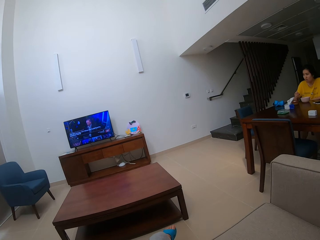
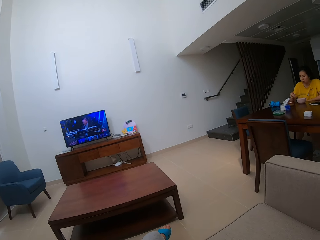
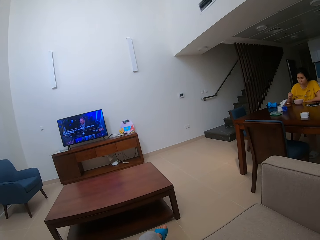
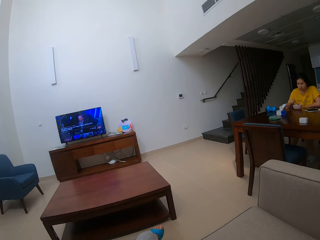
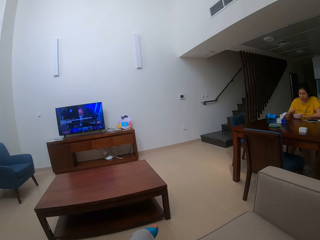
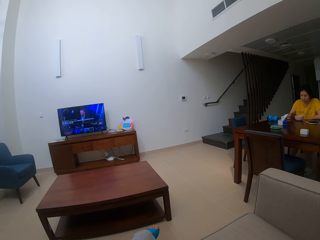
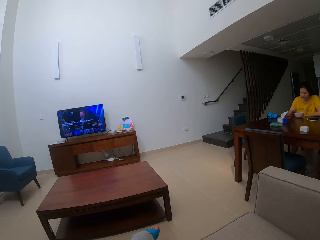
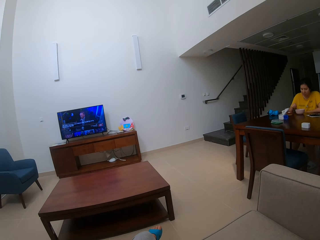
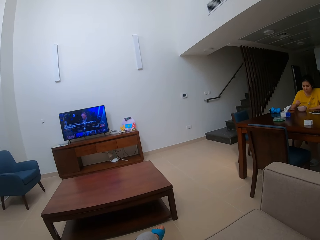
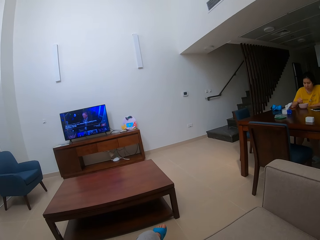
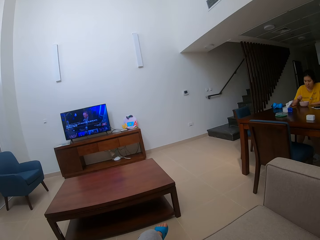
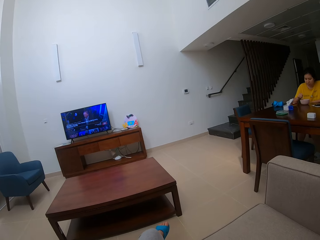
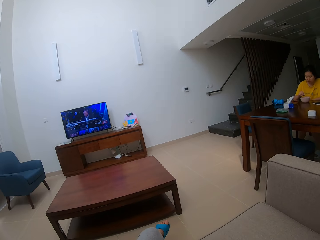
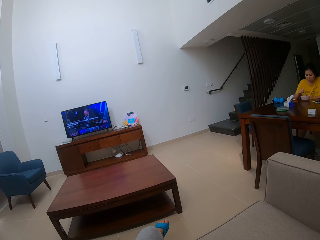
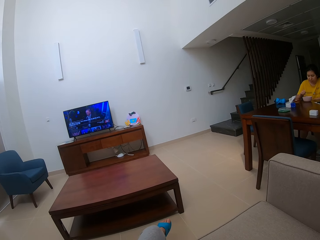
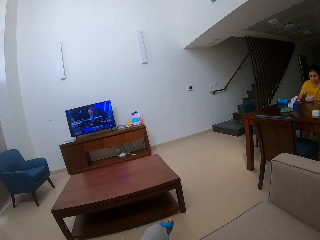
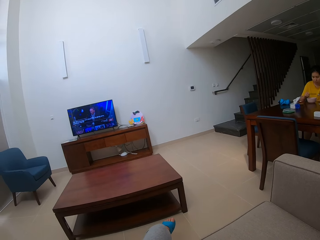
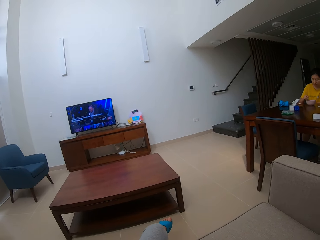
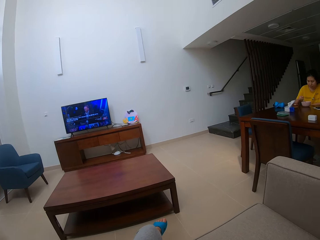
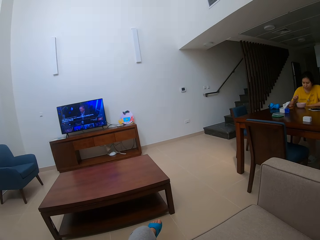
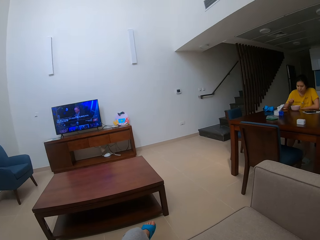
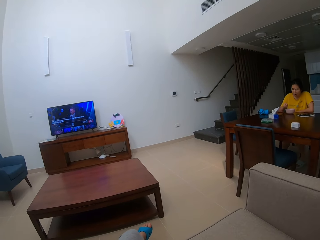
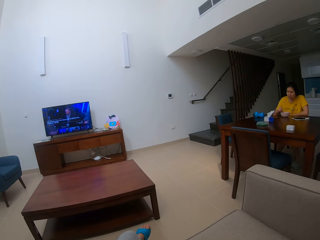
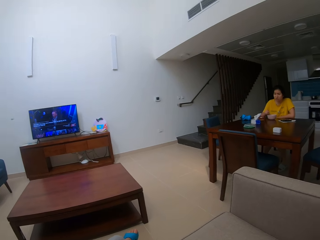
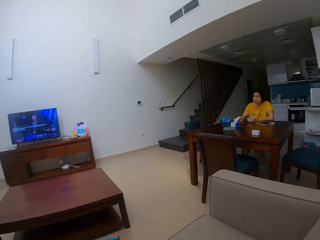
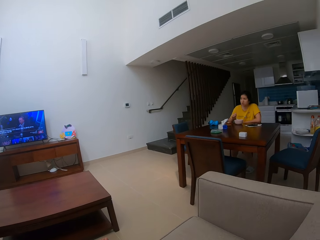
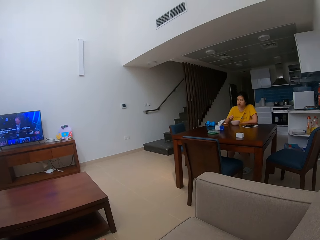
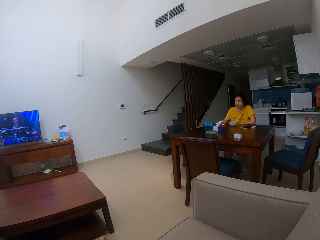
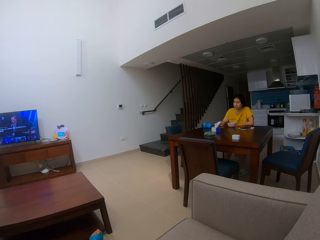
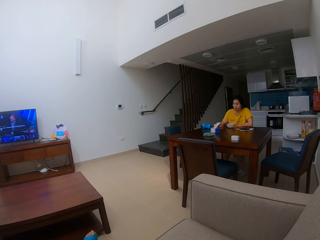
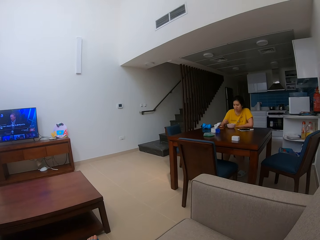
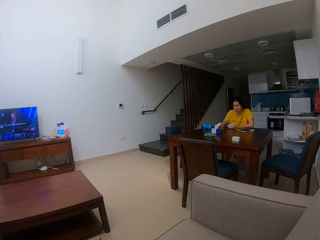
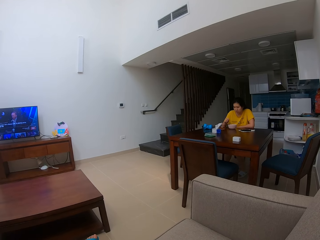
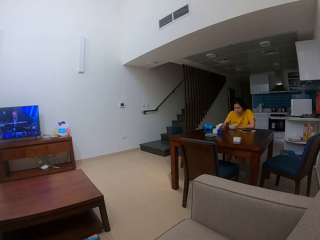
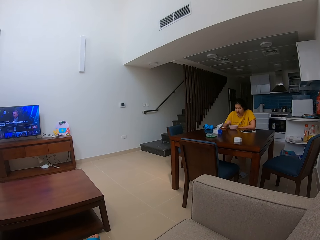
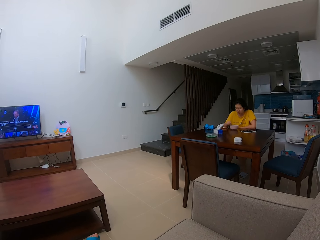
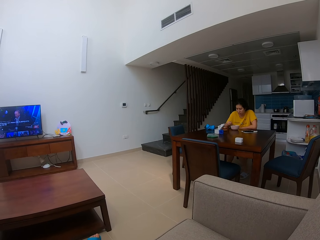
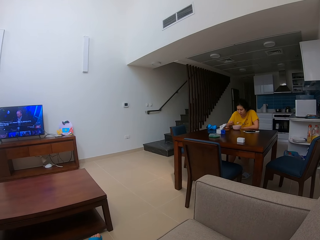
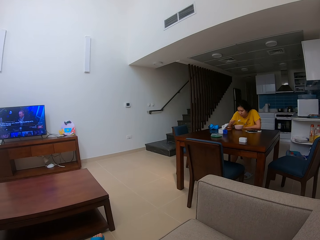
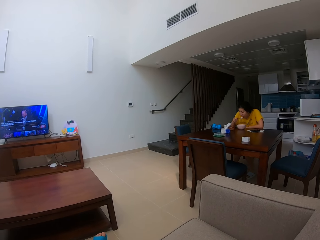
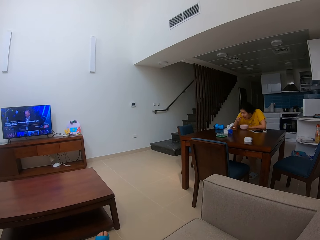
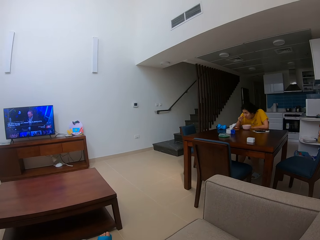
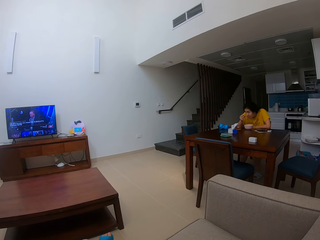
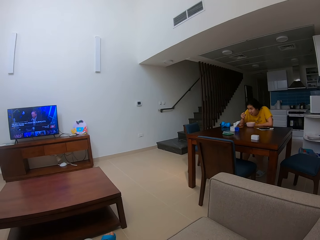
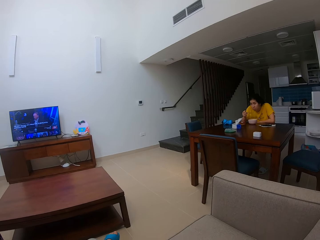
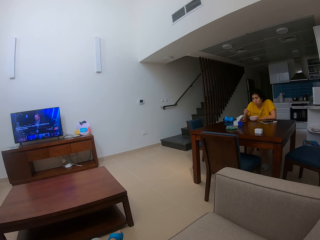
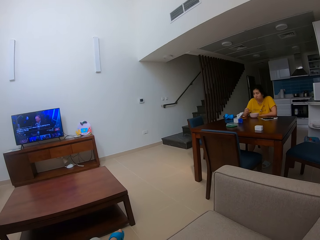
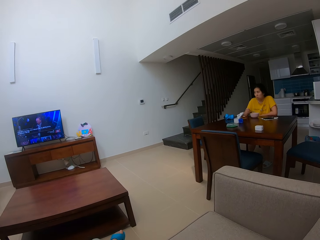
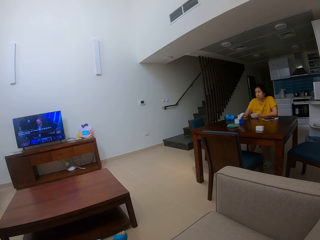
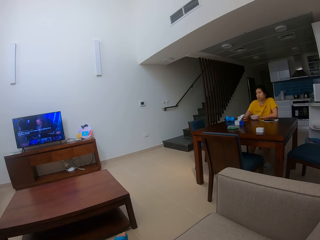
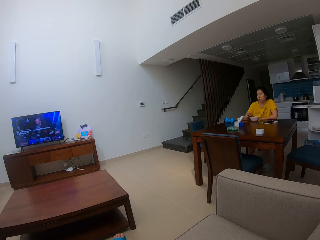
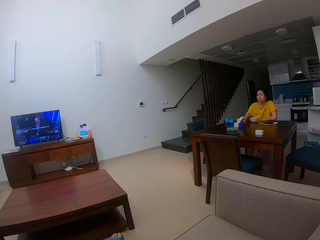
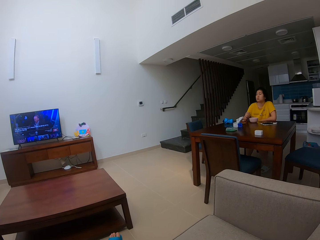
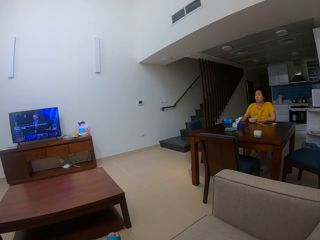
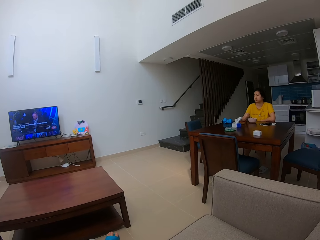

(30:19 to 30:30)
A woman scoops the food, talks, and eats the food.

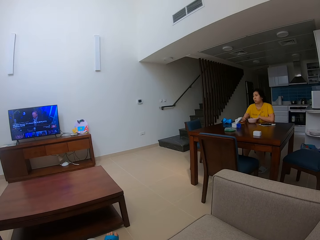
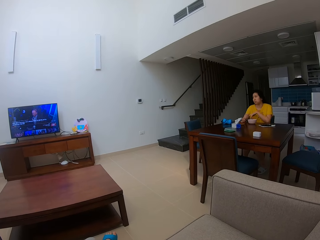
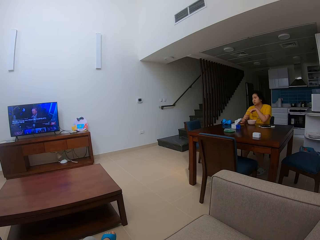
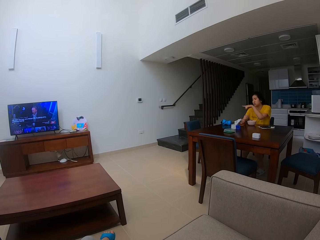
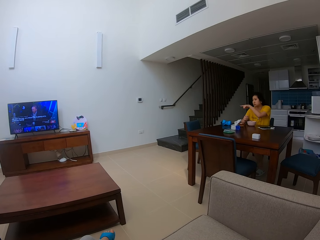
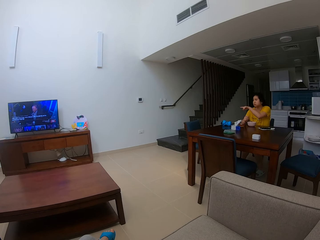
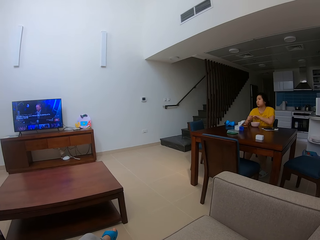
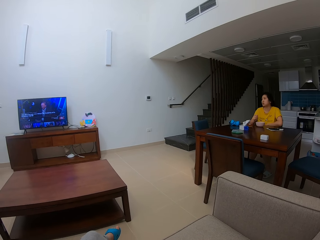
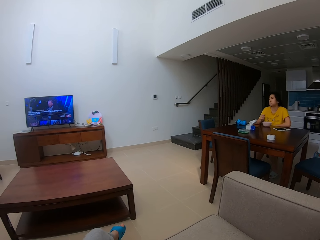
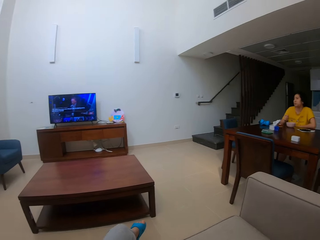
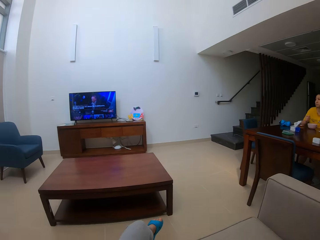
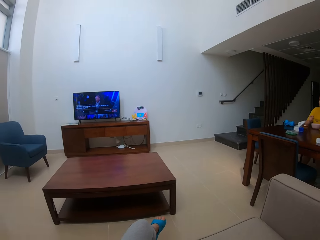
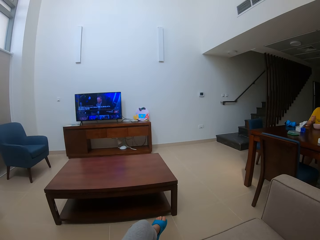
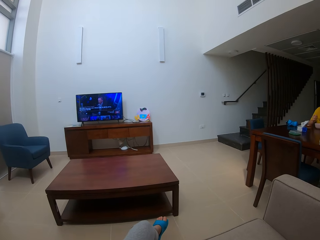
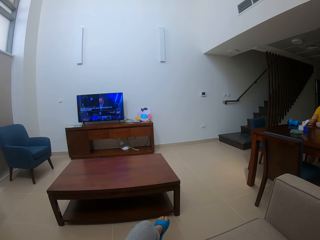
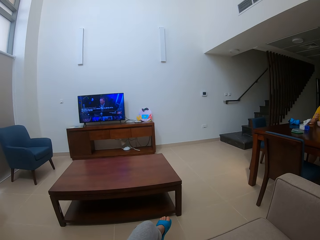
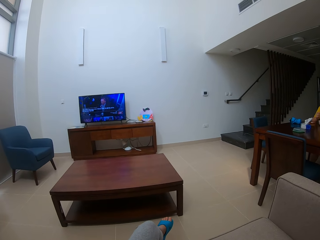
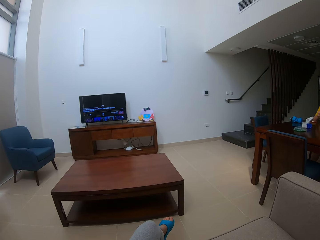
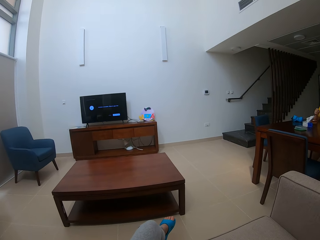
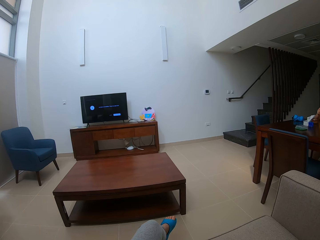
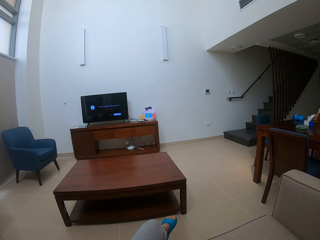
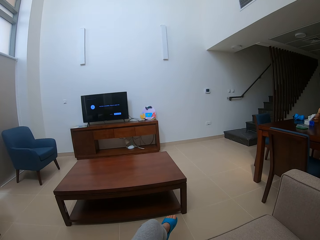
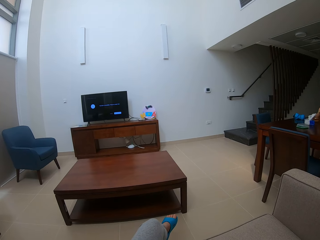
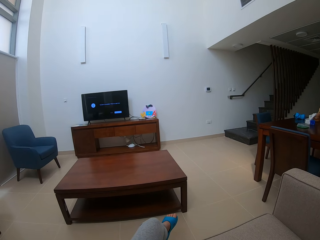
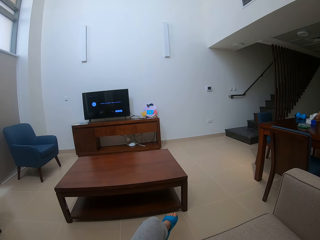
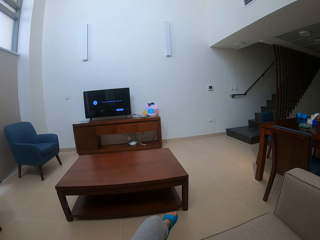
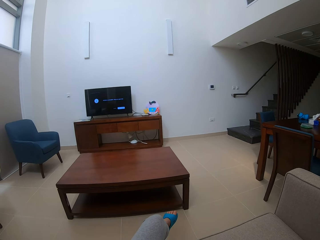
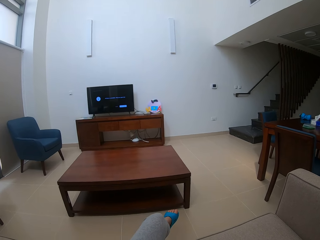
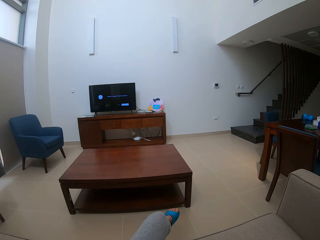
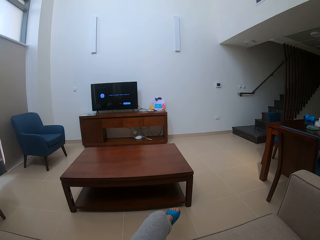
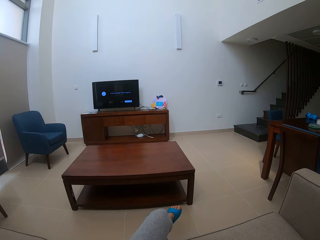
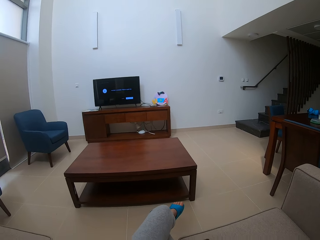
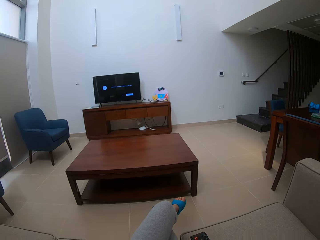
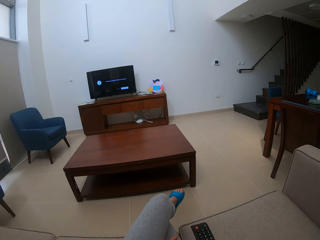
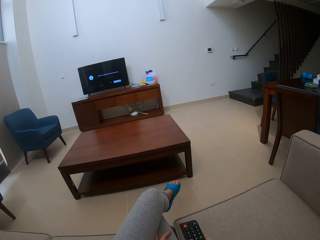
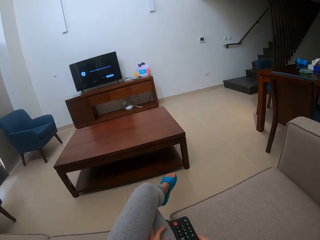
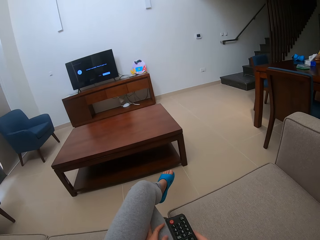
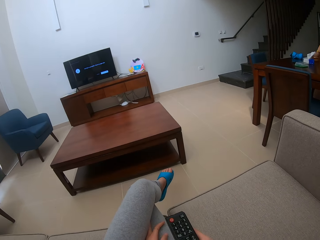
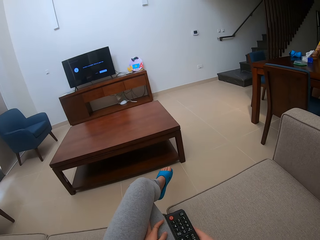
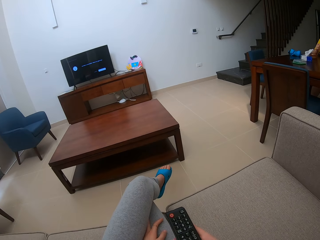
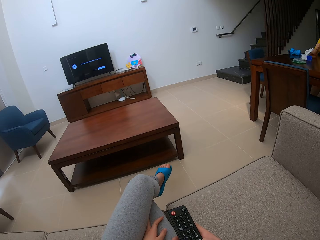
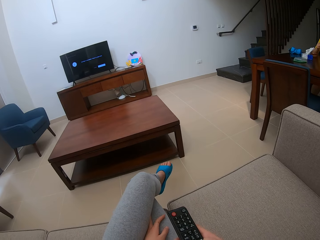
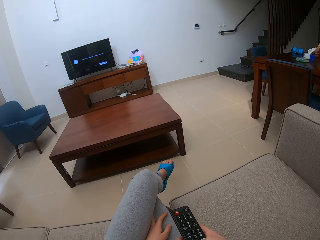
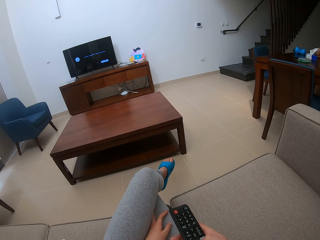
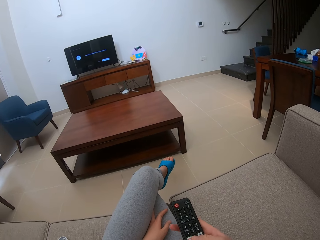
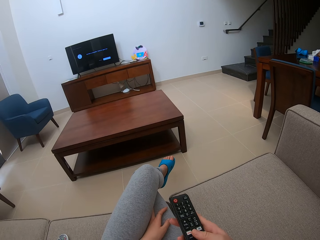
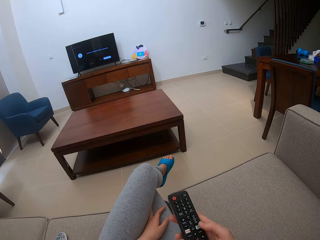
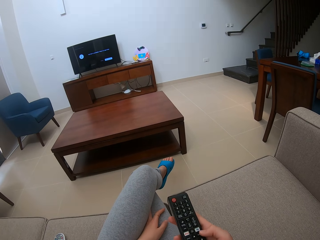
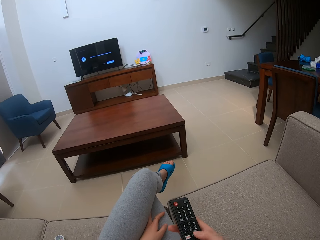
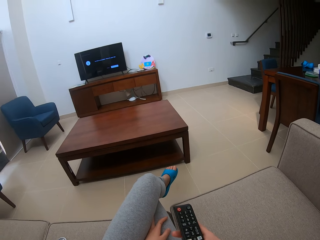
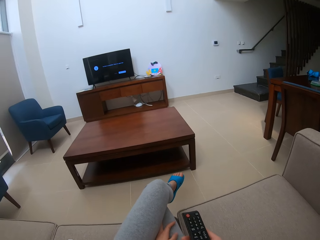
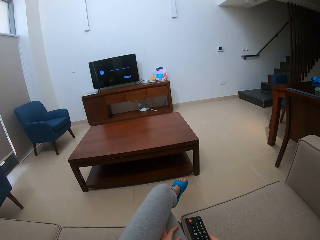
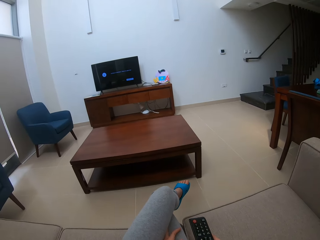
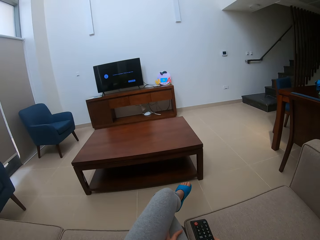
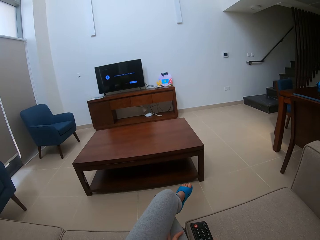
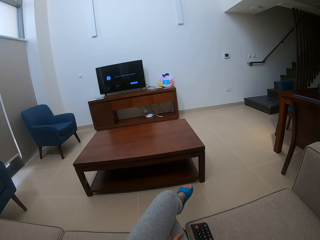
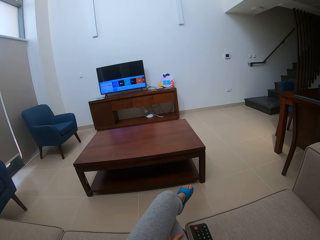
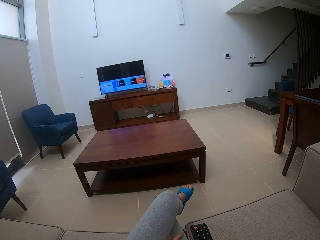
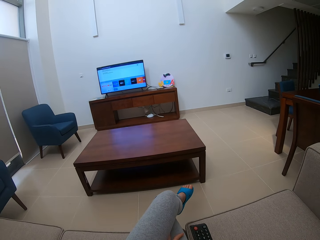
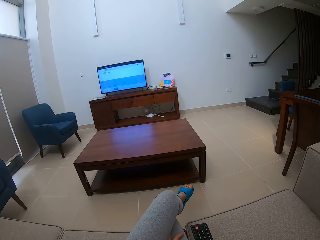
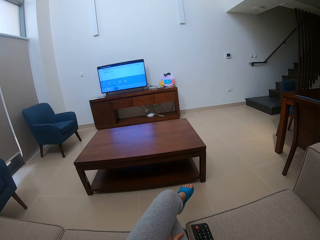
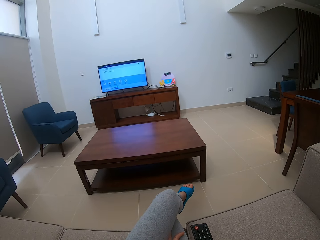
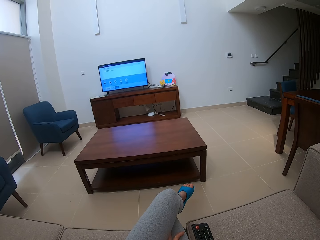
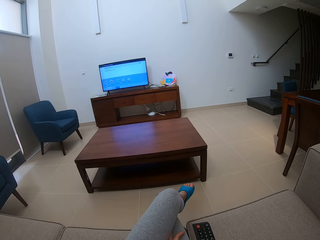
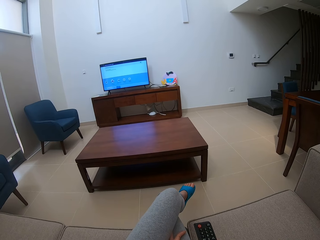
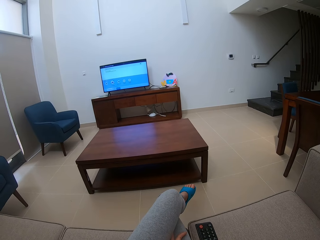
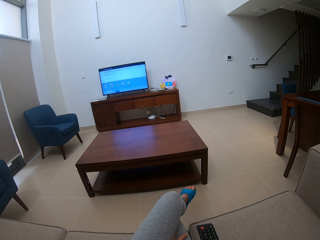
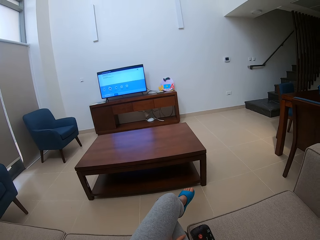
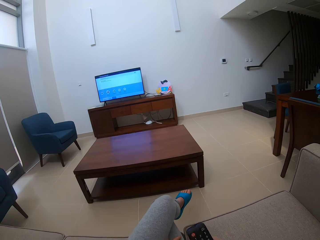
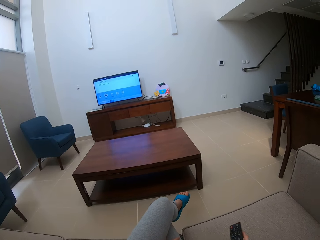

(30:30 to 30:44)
A woman points at the television. The camera wearer looks around. They hold the remote. They operate the remote.
